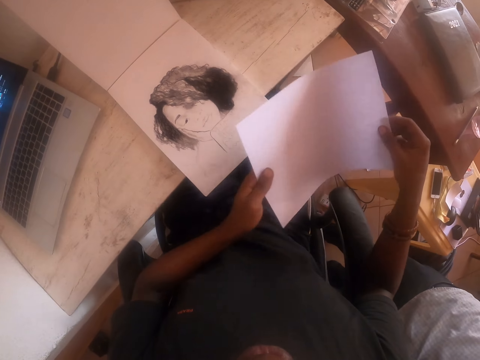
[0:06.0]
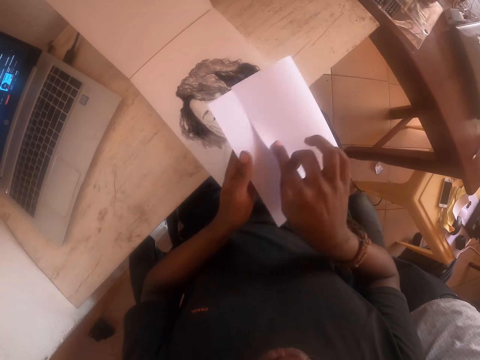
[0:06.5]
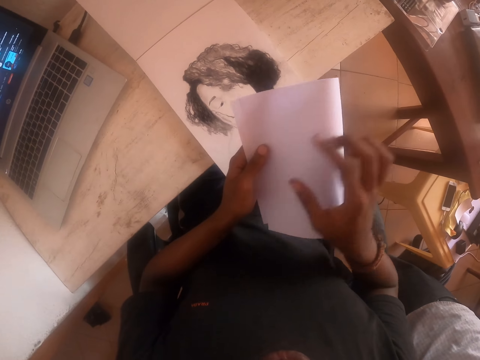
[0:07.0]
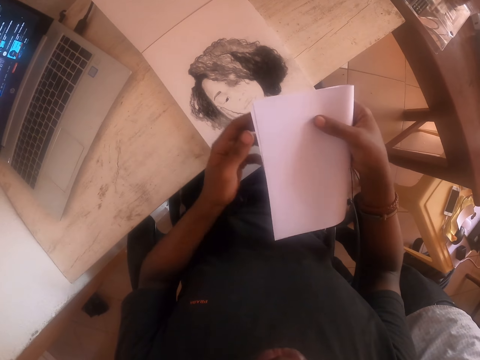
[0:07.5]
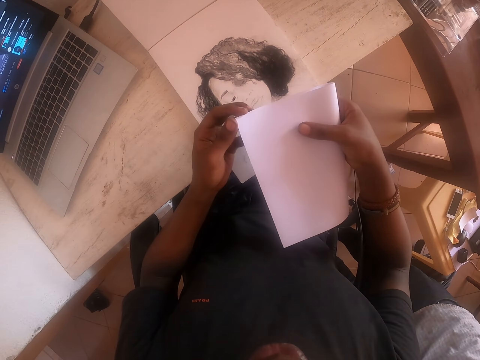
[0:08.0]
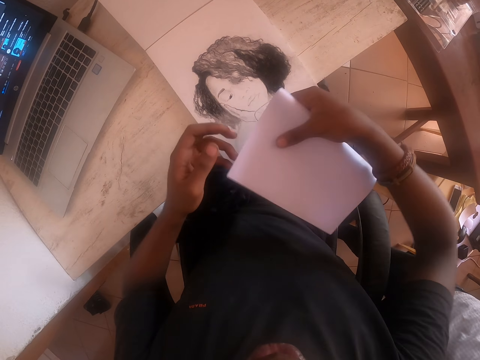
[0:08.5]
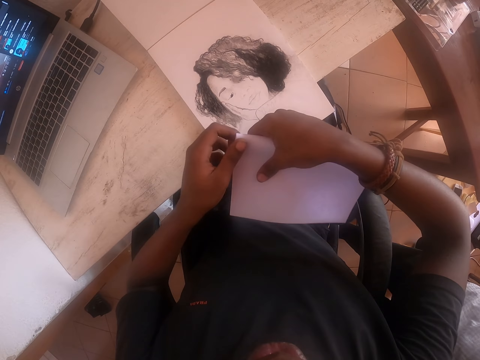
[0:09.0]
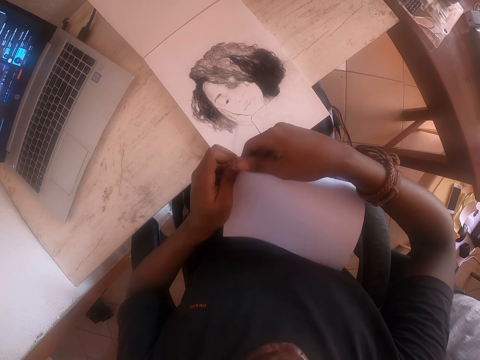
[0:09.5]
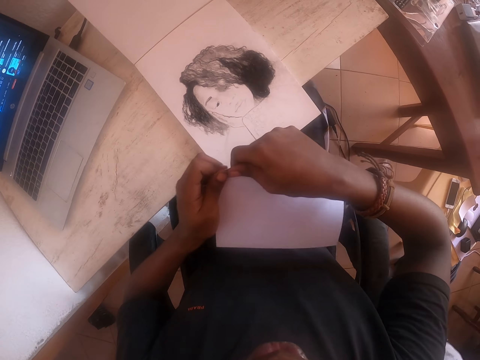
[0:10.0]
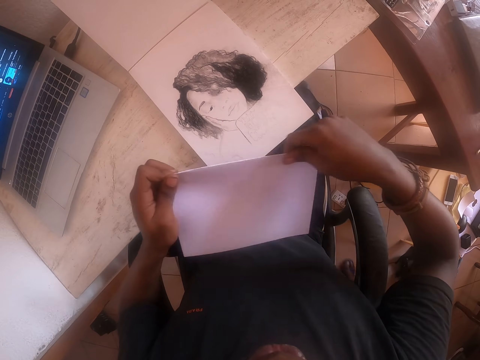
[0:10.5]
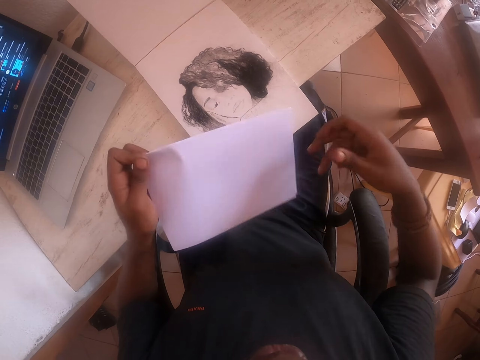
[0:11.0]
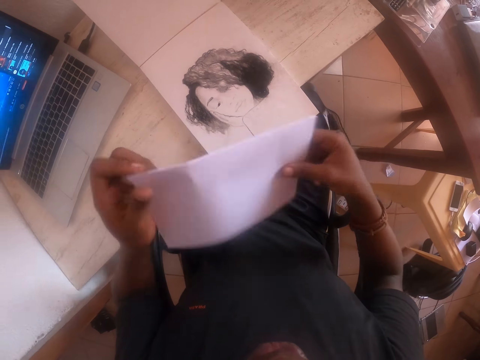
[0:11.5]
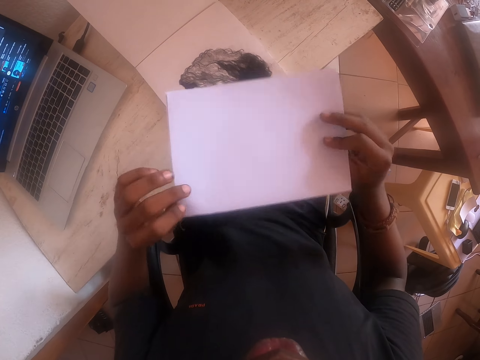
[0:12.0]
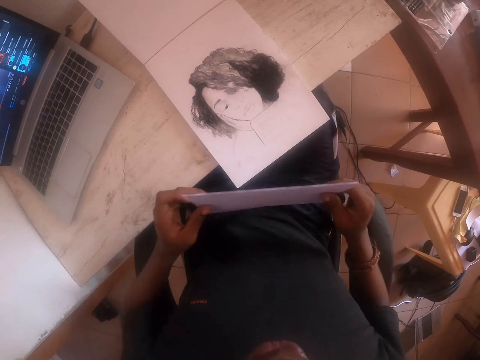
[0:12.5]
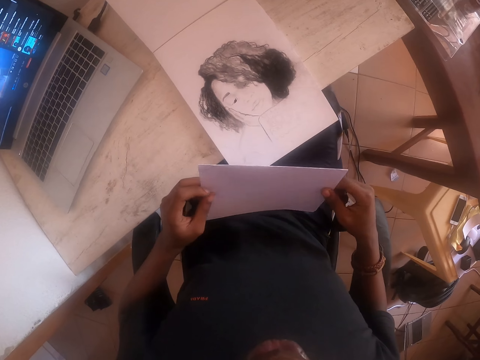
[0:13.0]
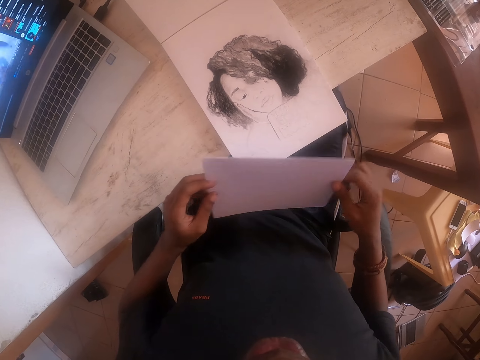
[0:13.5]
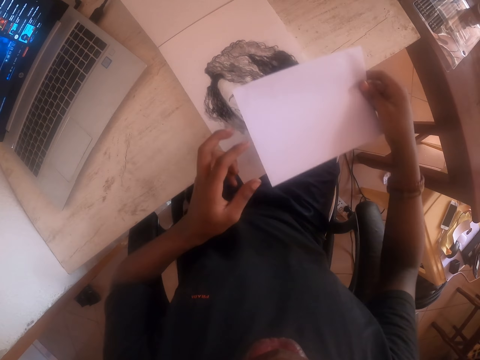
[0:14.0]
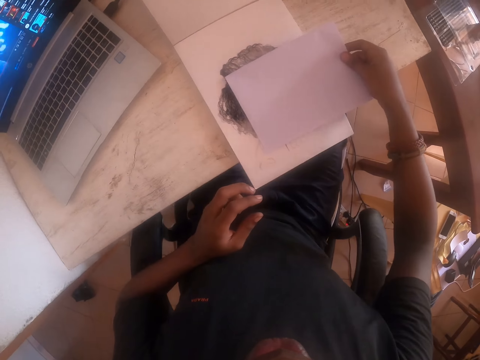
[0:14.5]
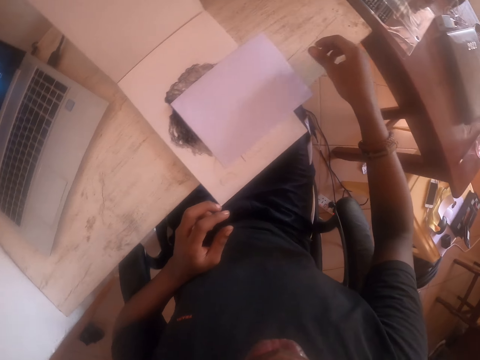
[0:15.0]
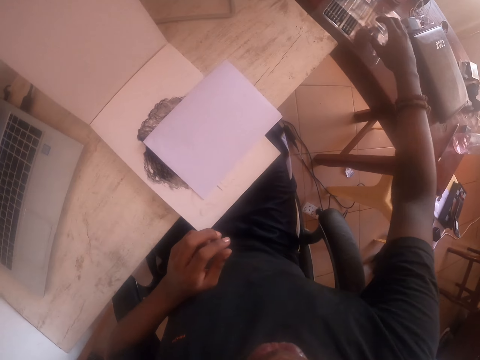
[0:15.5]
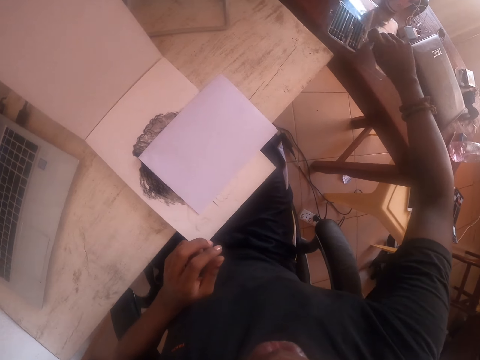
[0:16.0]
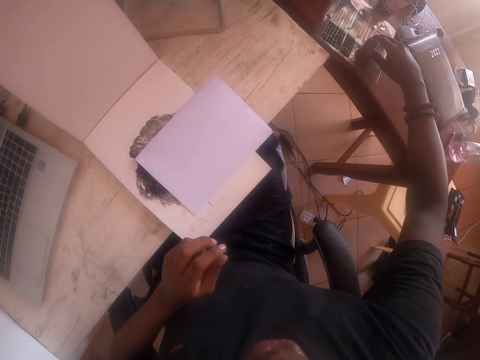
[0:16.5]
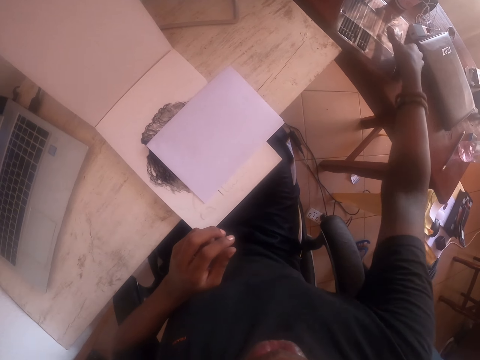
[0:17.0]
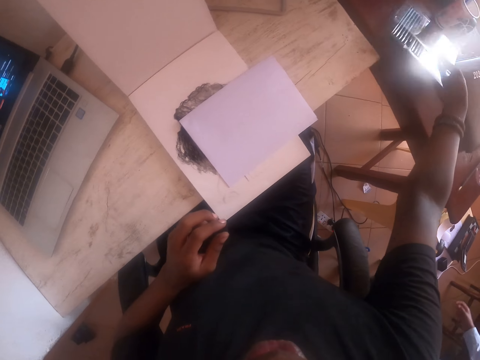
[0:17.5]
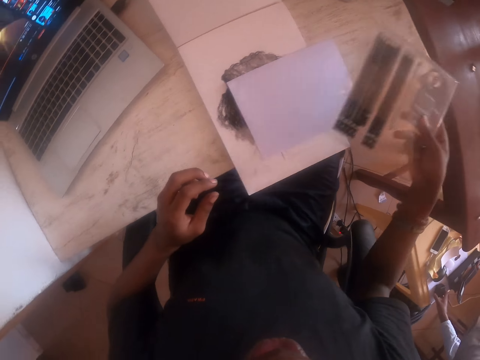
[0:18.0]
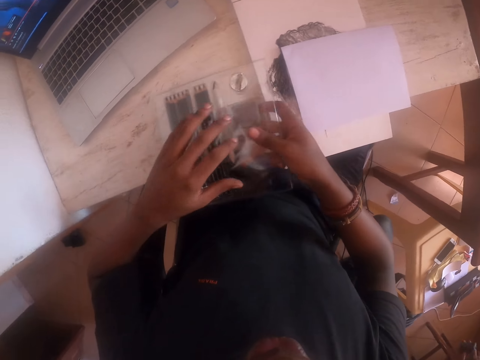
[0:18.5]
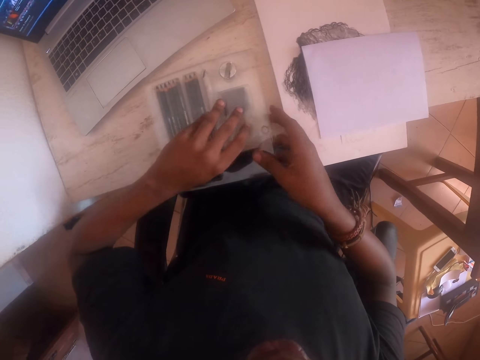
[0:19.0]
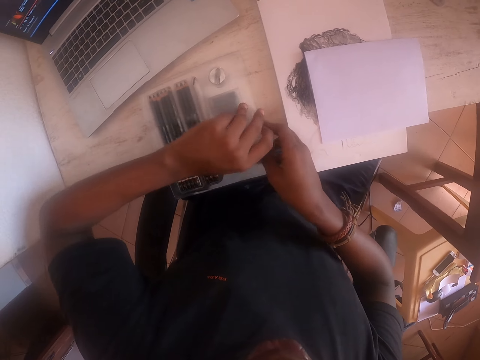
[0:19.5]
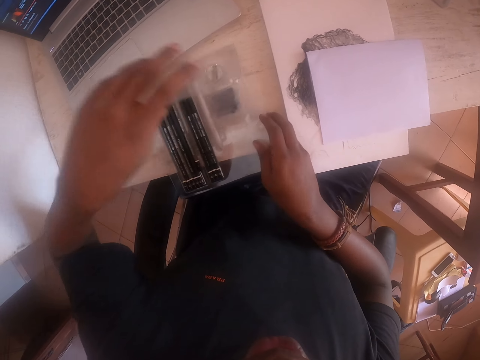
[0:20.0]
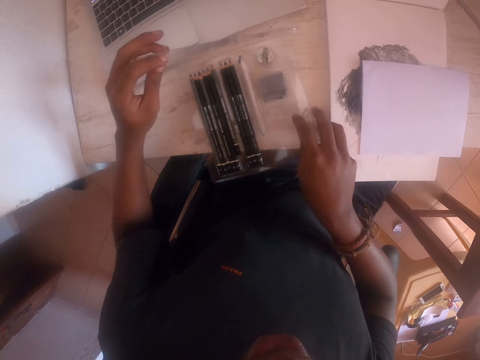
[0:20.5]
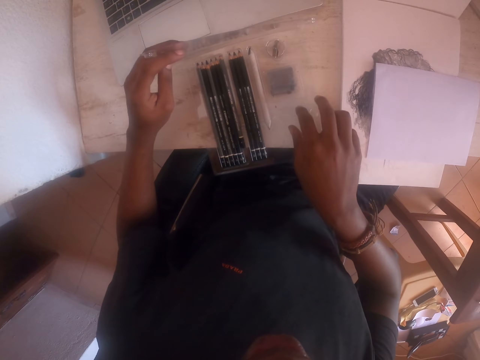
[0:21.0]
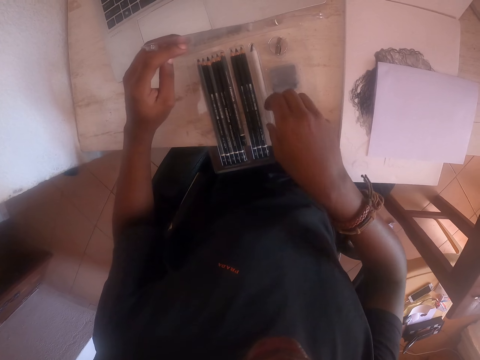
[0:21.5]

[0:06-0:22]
The camera wearer folds a piece of paper. They turn the piece of paper, press the piece of paper, and look at the piece of paper. They place the piece of paper on a drawing. They stretch a hand. They pick up a zip lock bag or packet of pencils. They place the packet of pencils on a table and open the packet of pencils.

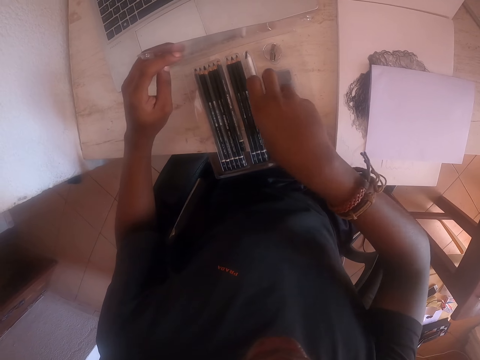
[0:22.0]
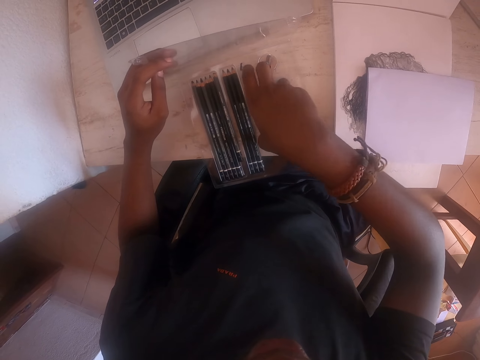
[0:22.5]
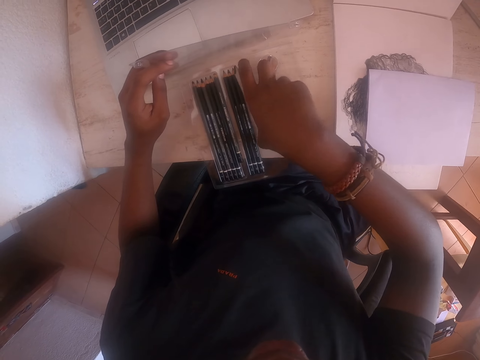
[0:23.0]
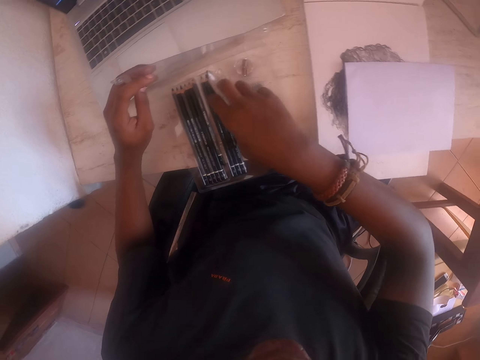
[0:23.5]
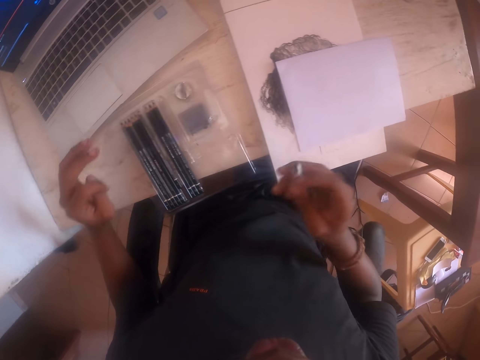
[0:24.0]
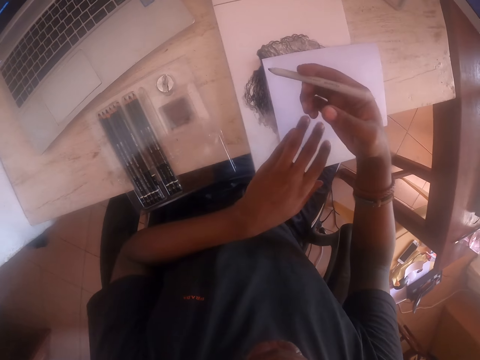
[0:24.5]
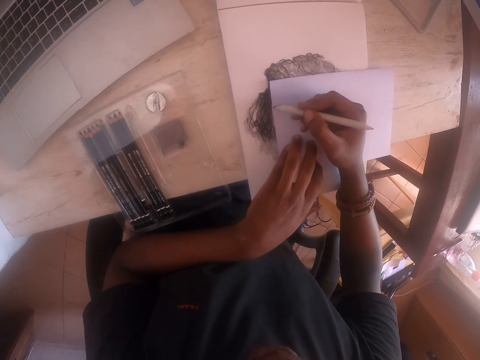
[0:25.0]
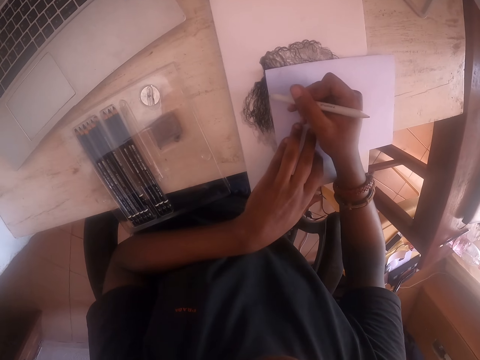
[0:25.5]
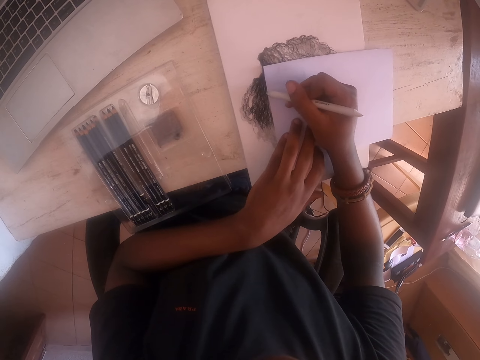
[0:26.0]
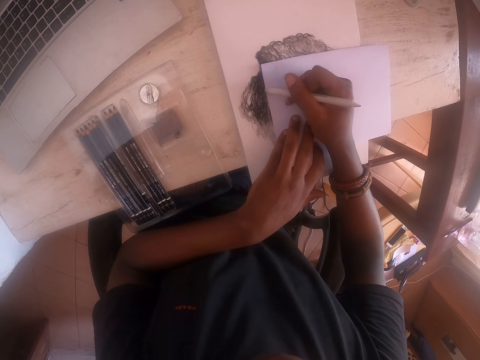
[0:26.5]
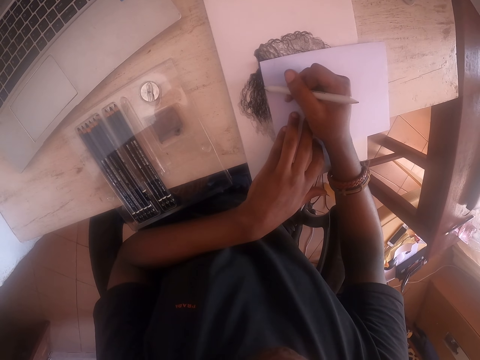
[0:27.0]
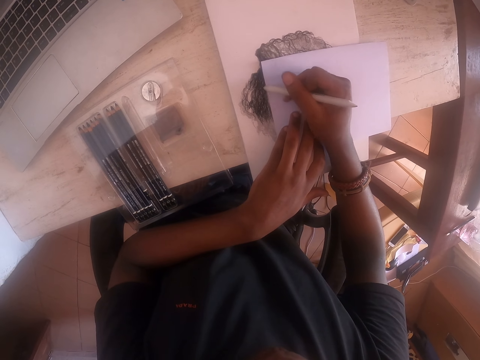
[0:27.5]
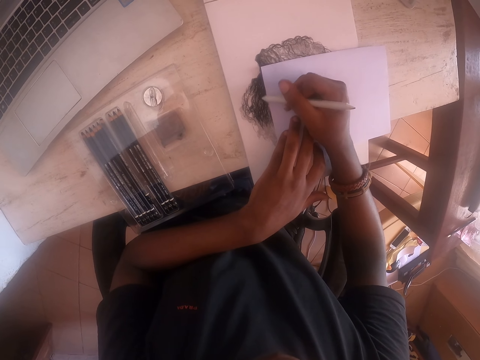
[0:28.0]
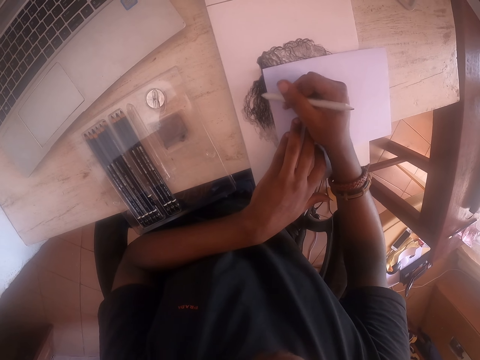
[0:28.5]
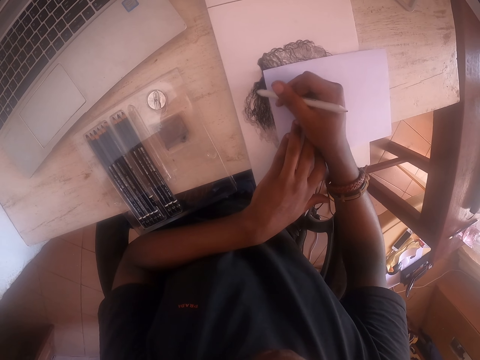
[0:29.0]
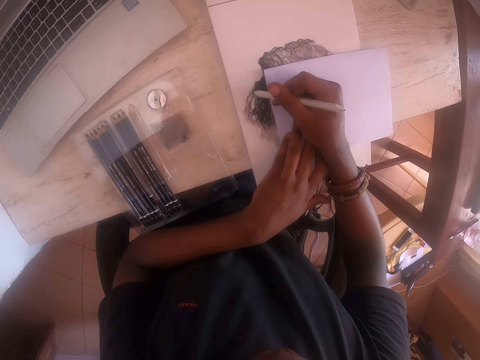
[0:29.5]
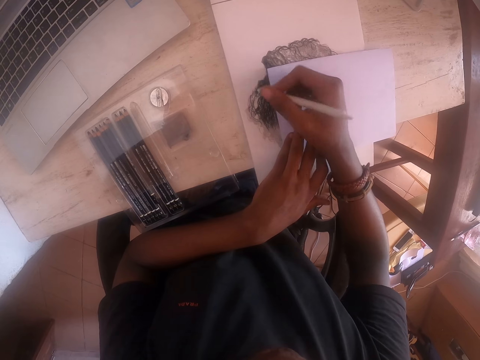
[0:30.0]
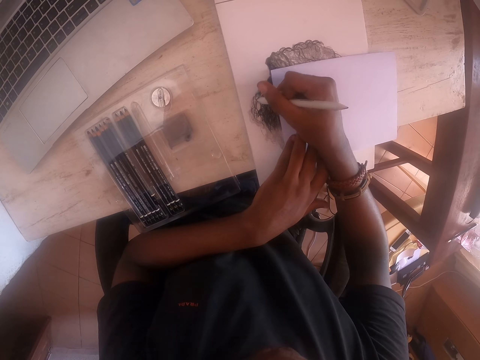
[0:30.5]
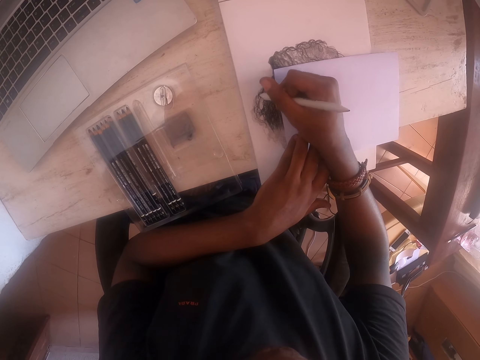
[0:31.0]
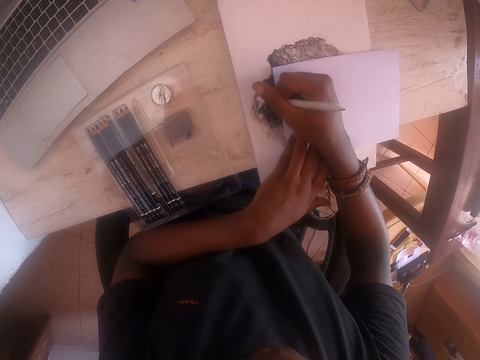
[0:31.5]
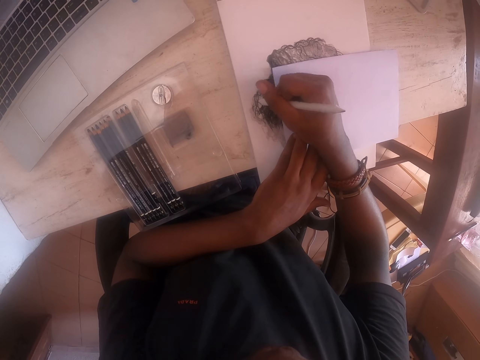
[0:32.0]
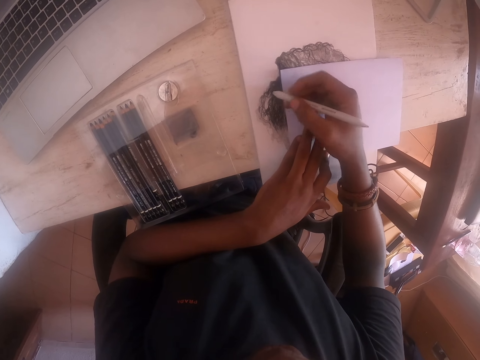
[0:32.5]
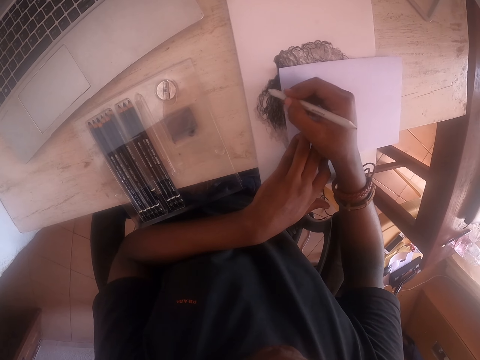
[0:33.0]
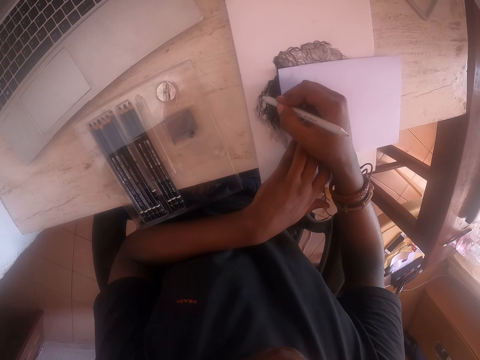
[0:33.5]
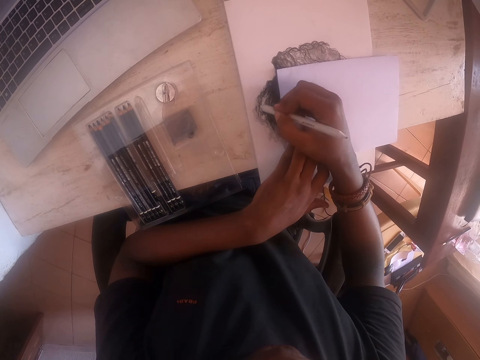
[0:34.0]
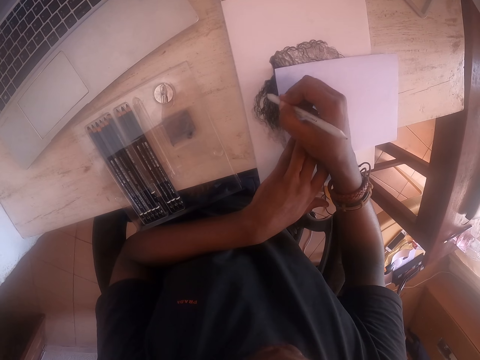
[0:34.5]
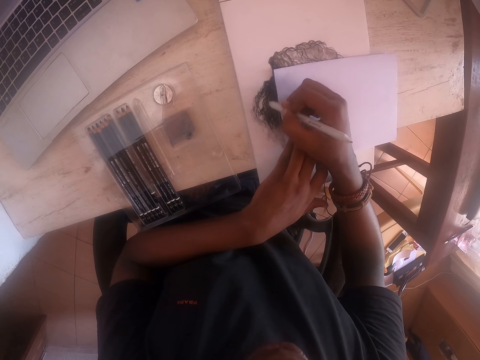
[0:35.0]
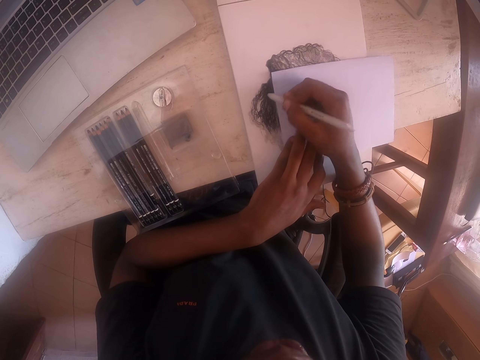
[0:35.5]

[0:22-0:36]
The camera wearer picks up a painting pen or coloring pencil from the zip lock bag. They hold a piece of paper on a drawing. They color the drawing in the notebook with the coloring pencil.
